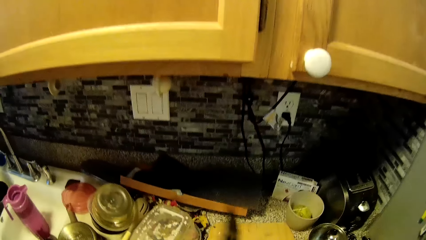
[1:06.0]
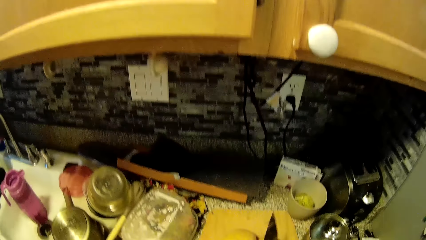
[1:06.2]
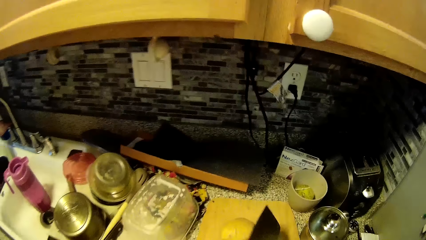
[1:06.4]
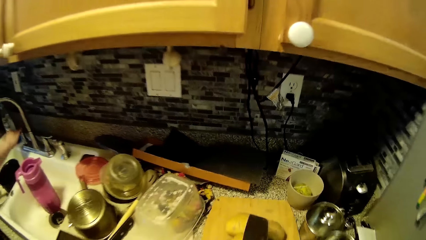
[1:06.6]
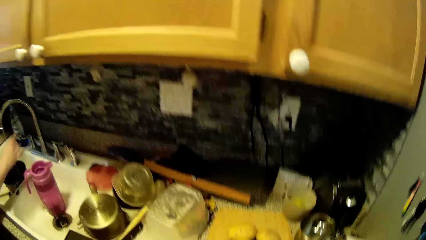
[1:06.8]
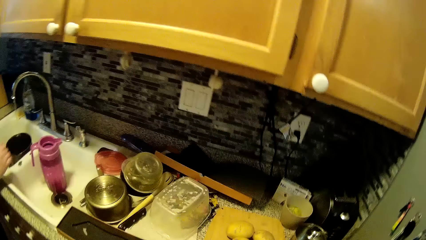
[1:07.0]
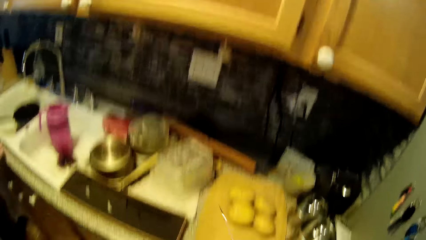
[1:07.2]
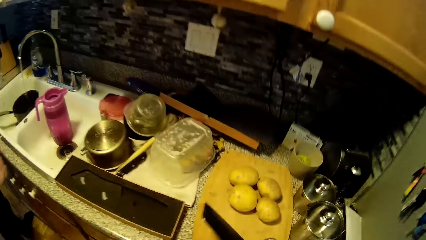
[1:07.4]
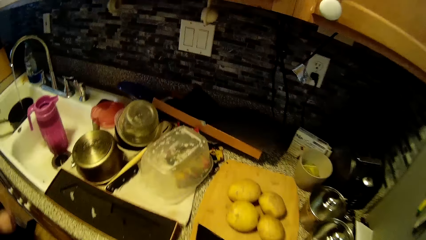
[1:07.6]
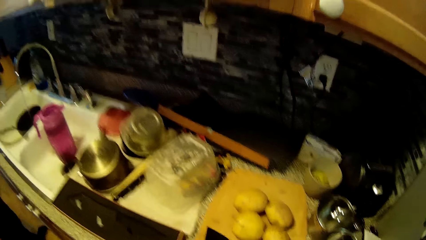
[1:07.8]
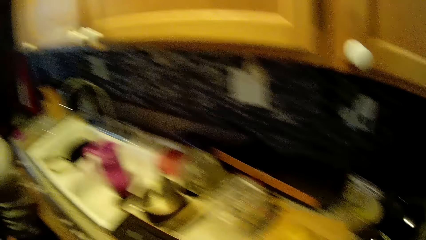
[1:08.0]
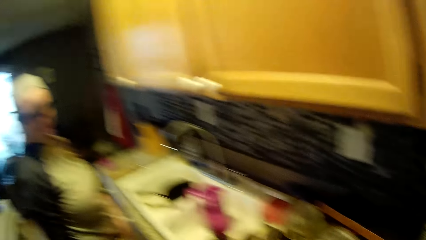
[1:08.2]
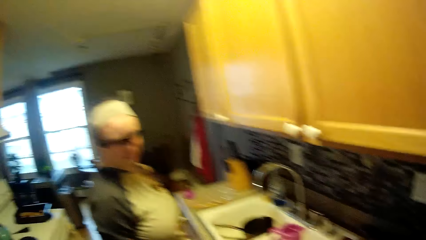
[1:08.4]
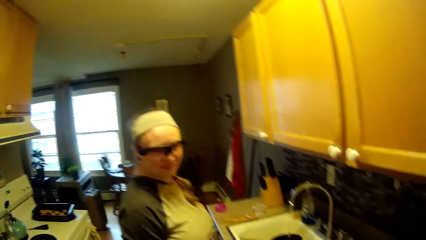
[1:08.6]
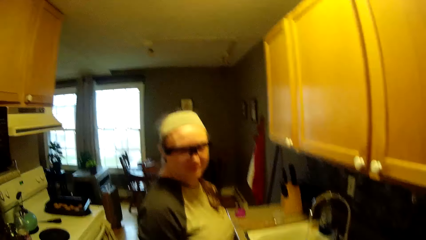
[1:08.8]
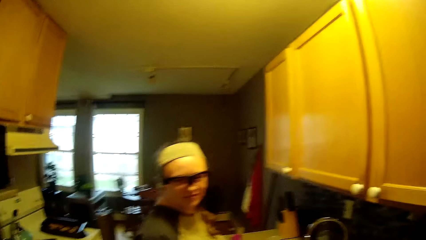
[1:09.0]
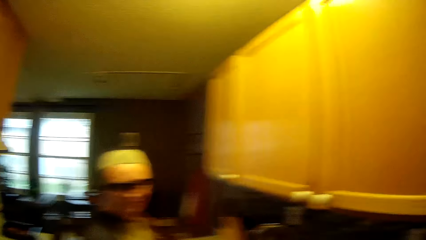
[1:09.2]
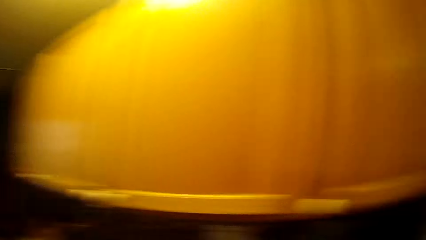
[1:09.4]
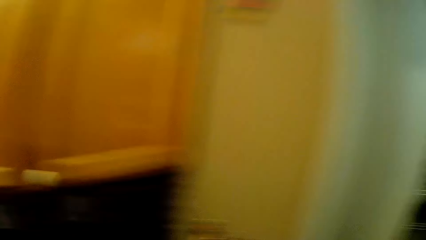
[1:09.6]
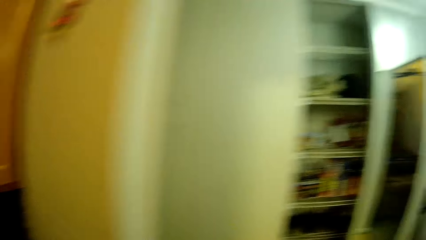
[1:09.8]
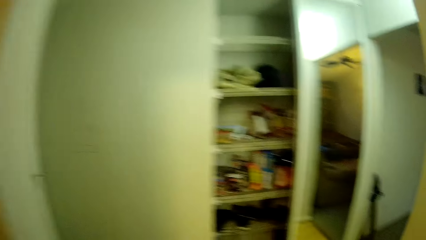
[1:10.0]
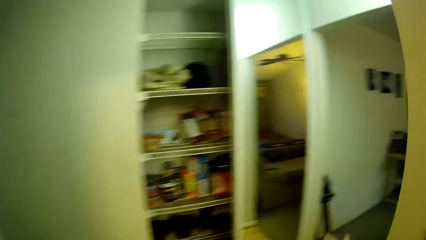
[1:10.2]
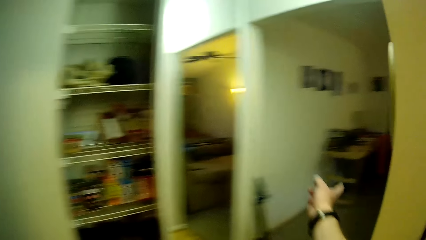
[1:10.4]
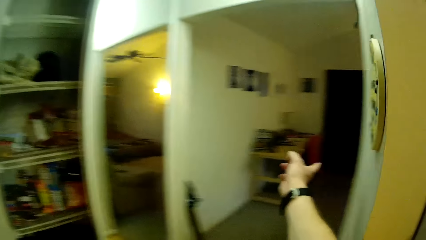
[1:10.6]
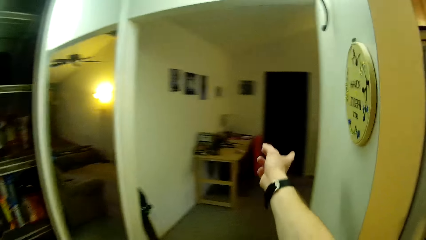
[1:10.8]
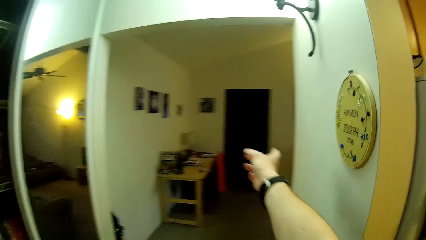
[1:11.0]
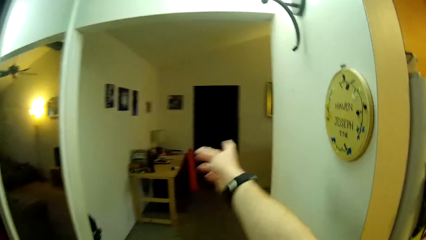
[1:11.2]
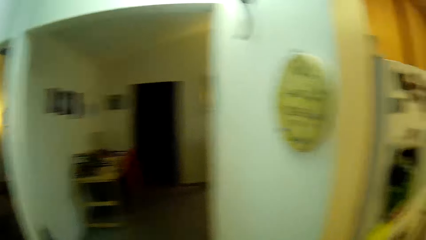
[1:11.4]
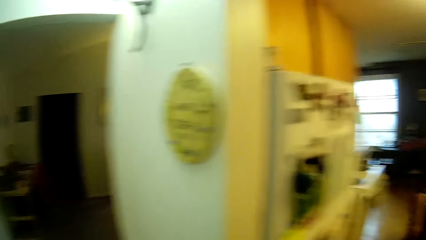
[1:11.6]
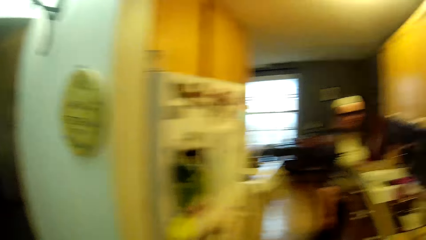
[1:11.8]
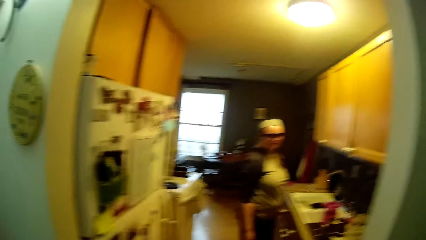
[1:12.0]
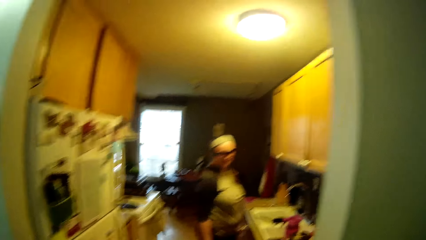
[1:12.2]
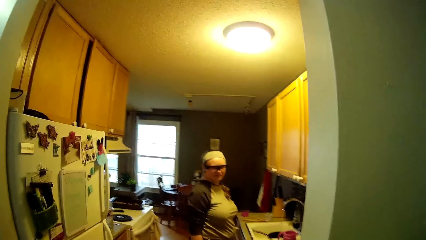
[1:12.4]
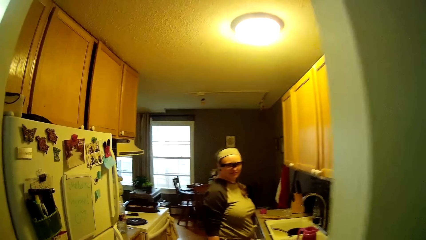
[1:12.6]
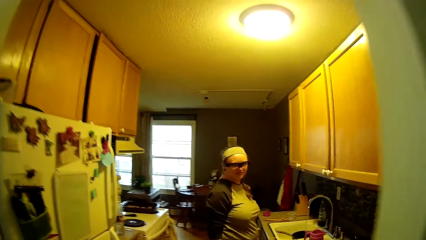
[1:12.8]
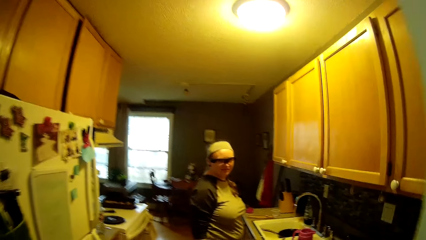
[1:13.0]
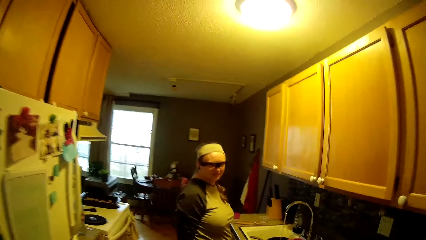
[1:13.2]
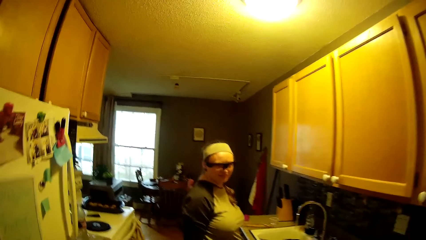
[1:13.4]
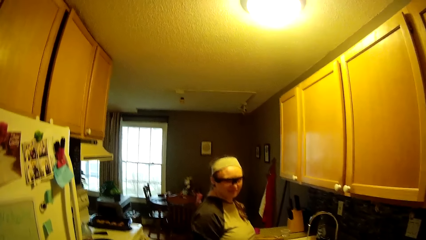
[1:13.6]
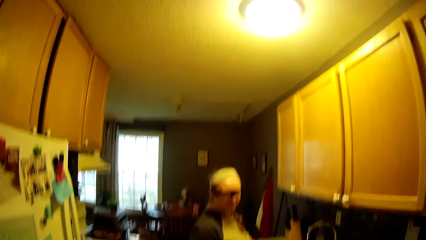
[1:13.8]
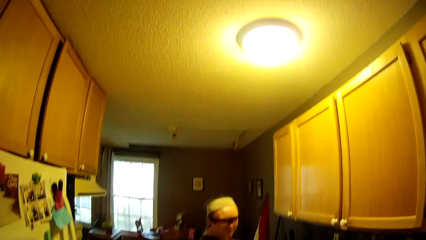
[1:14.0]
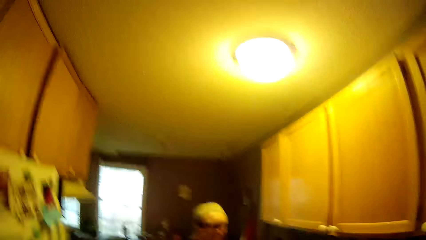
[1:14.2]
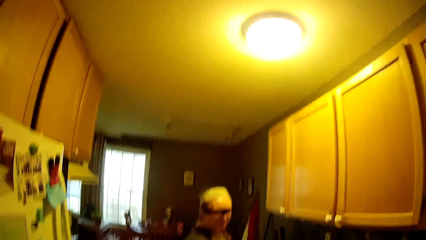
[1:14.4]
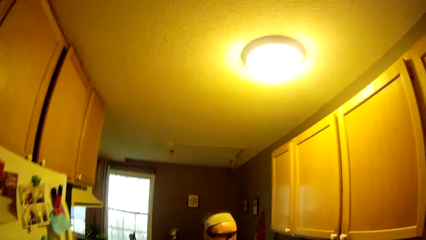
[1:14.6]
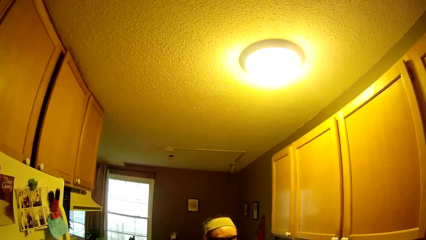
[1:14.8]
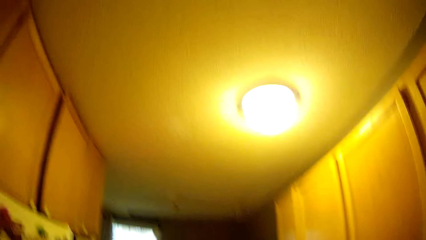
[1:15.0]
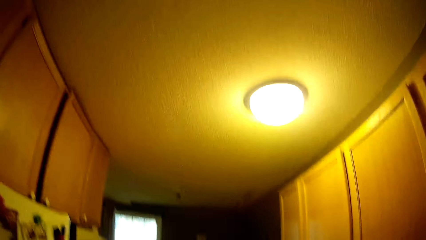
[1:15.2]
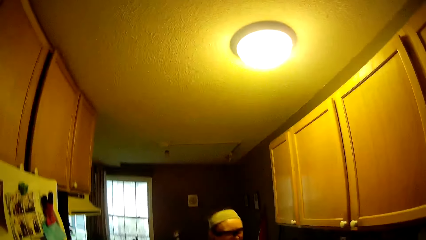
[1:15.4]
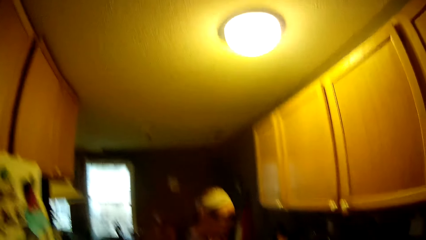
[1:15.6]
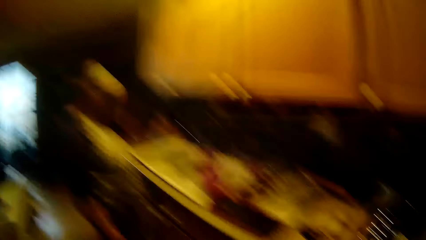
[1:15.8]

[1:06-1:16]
A woman reaches for the nozzle. A man fetches water with the cooking pot. The camera wearer talks to the woman. They point at the room. They talk to the woman. They look around the room.

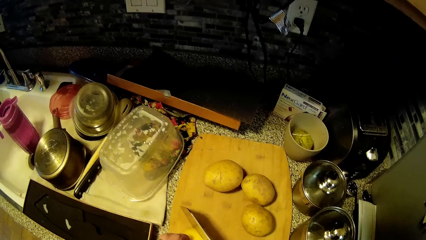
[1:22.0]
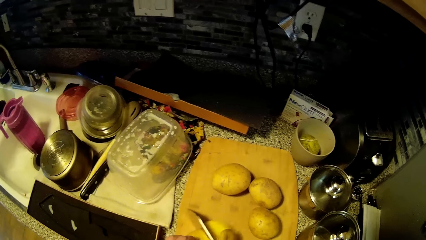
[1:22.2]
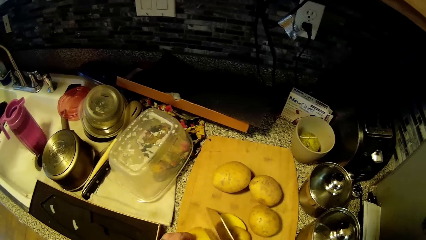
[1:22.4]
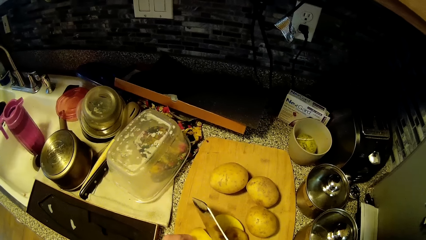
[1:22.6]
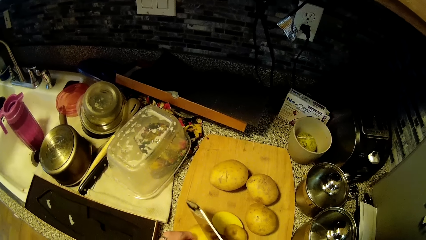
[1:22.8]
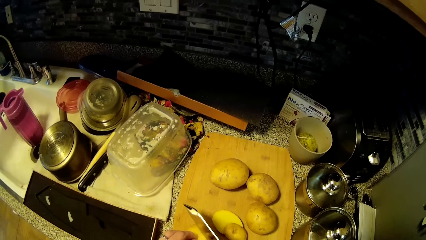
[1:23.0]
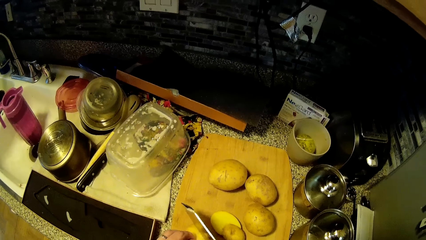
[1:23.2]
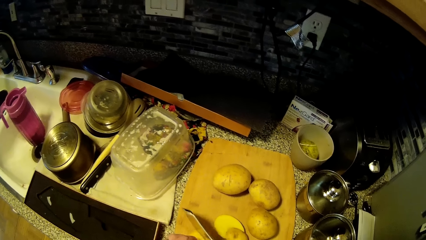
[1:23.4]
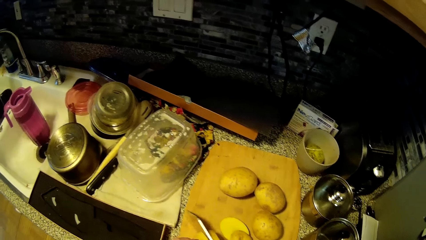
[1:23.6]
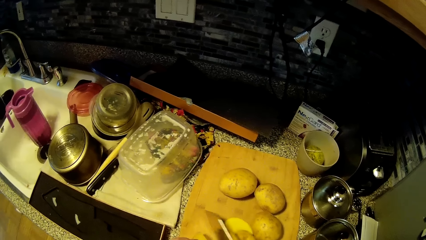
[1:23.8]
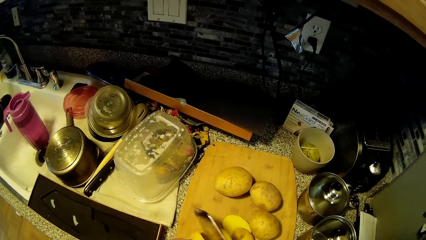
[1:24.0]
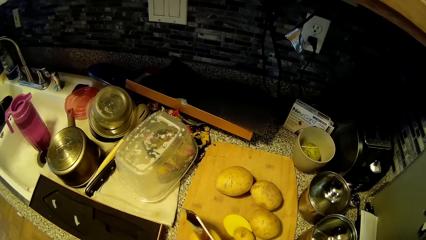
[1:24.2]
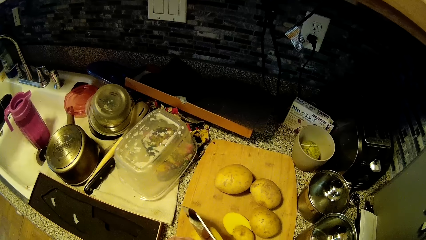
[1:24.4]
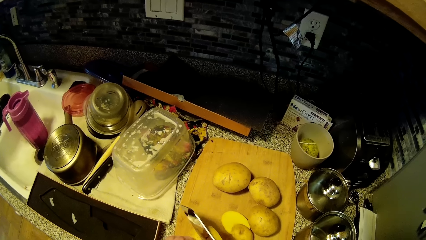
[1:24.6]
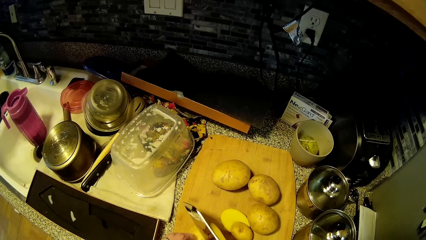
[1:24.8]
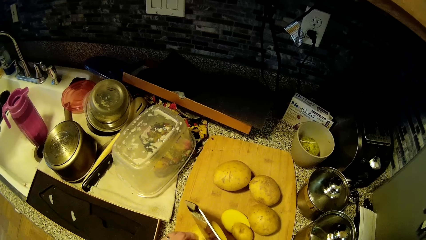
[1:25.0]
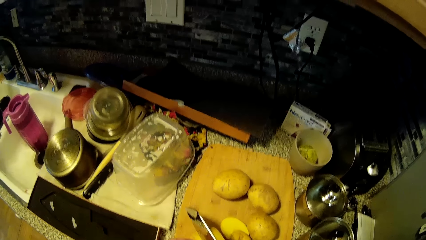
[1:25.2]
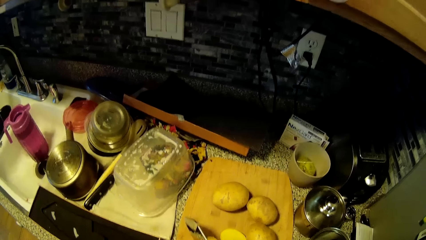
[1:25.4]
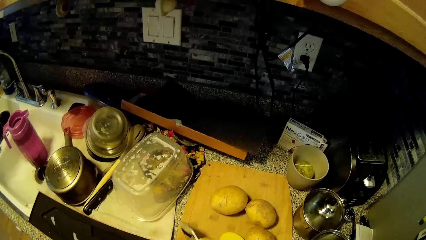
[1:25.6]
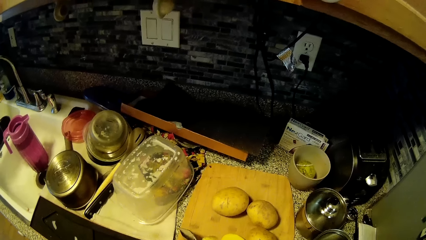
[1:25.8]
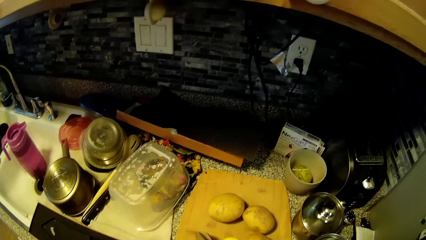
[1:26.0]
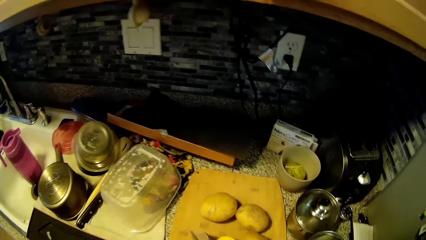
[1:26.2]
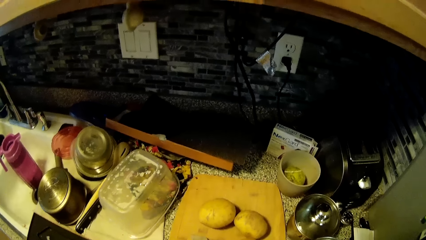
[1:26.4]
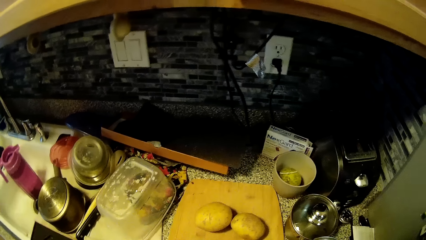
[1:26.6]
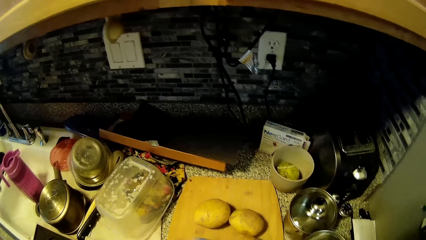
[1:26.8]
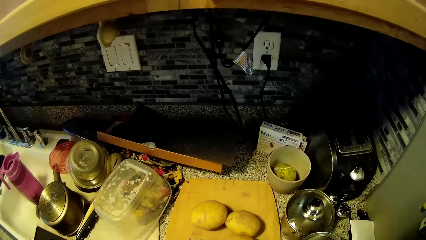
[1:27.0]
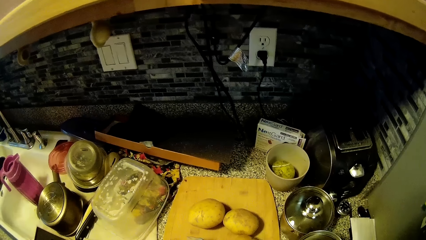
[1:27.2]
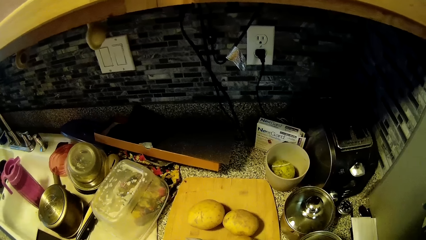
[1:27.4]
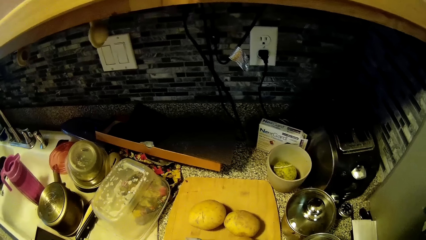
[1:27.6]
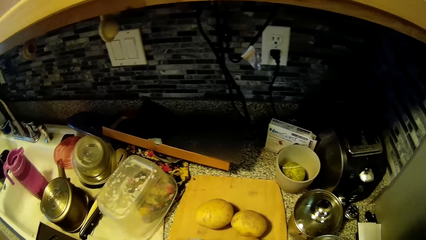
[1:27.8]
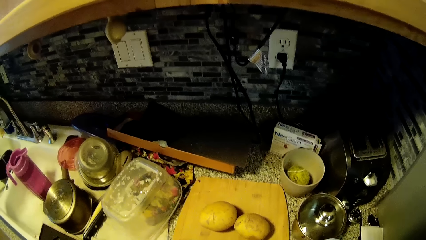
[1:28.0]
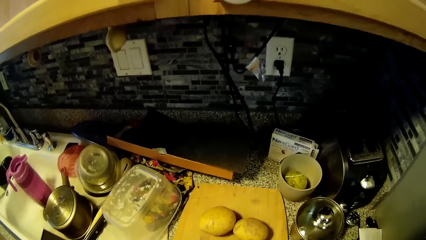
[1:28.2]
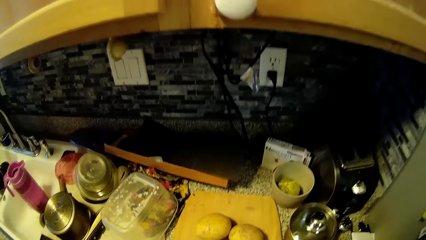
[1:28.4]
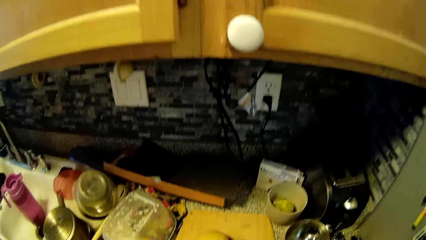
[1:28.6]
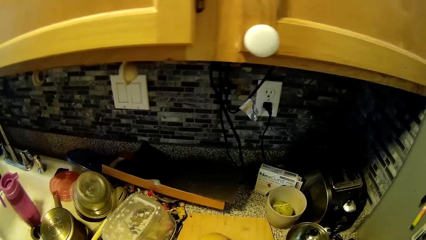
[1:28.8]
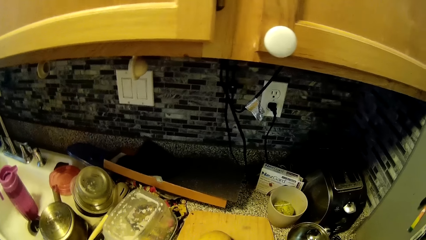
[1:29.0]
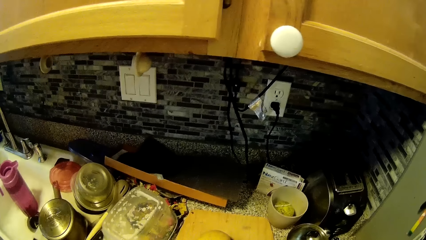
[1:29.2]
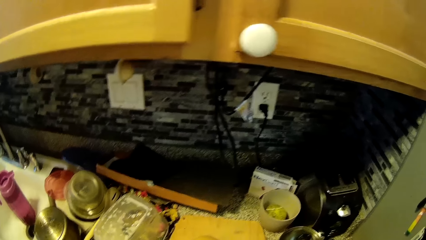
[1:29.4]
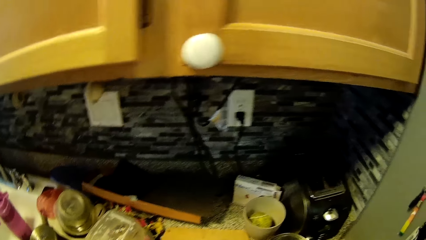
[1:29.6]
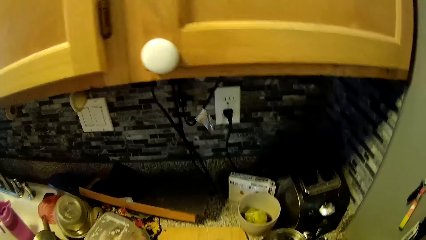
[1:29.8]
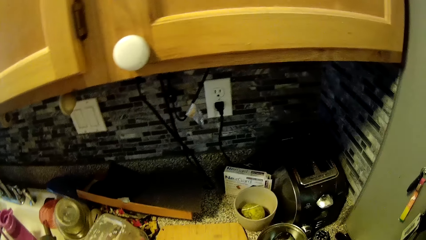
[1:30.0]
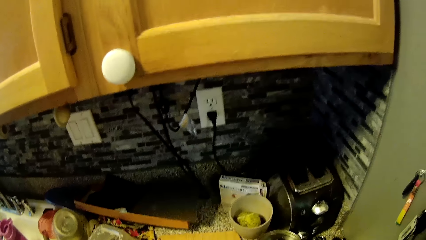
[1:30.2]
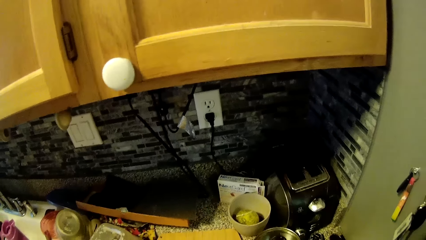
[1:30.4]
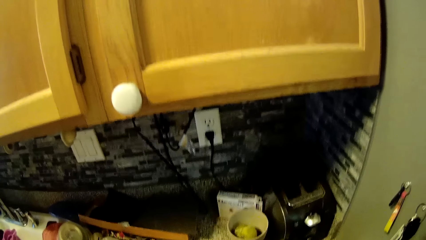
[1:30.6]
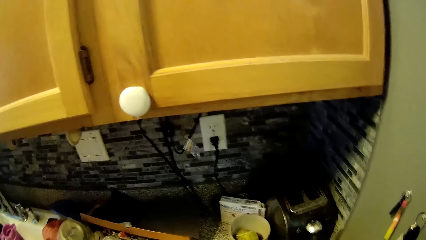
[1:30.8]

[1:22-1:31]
The camera wearer talks to a woman. They chop the potato with the knife.
